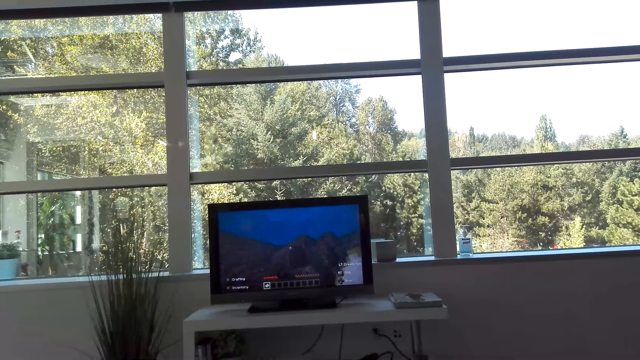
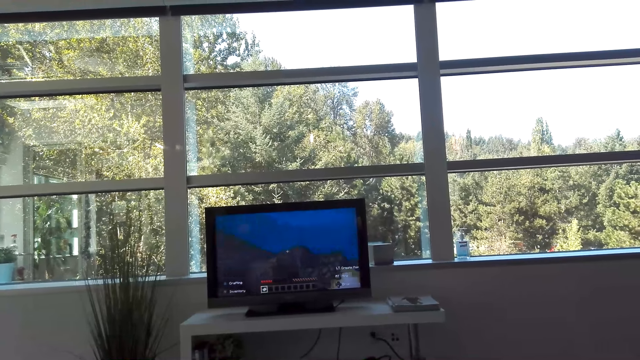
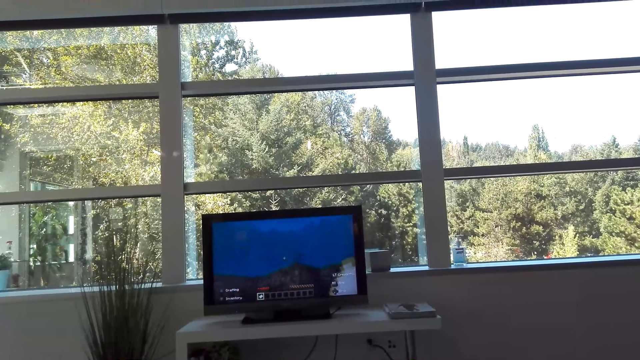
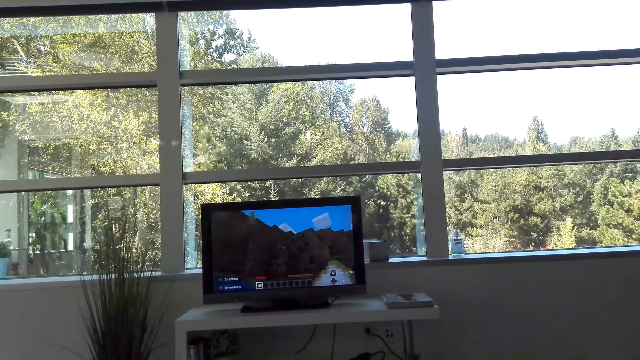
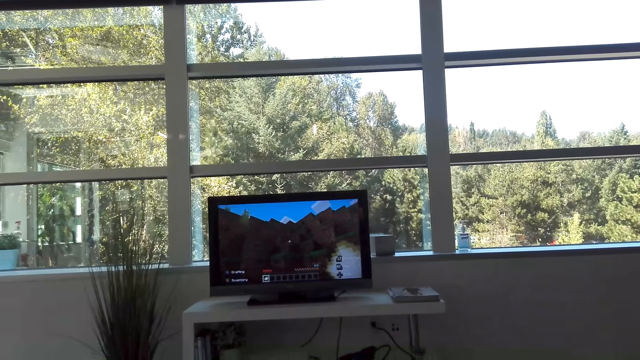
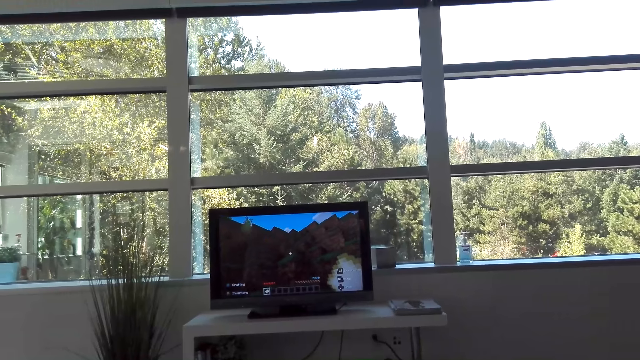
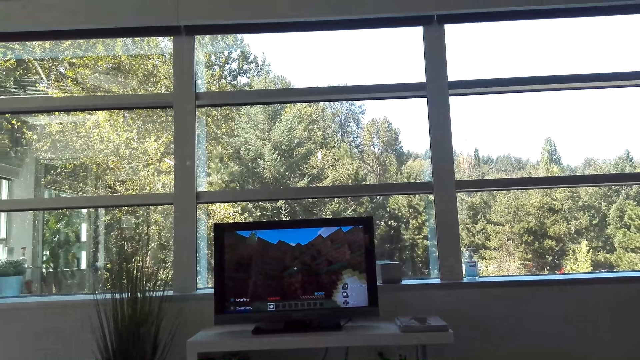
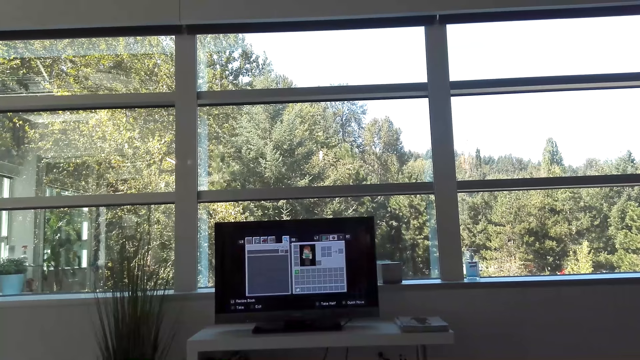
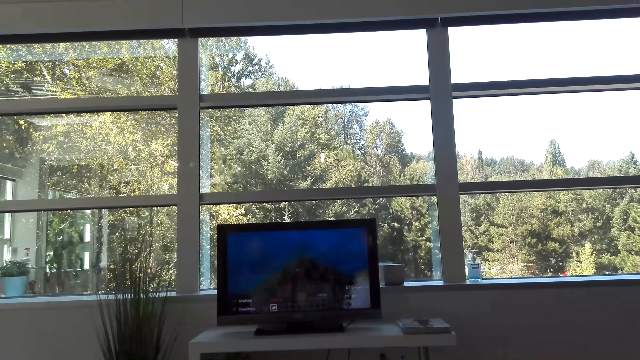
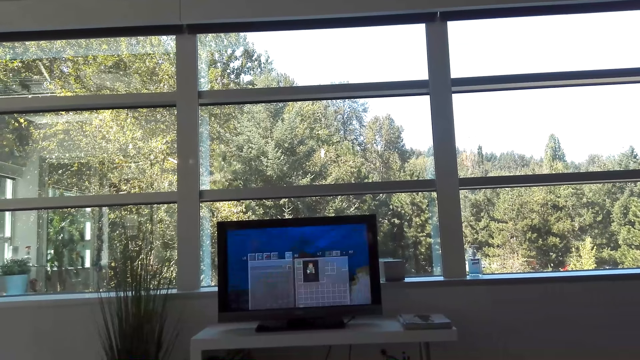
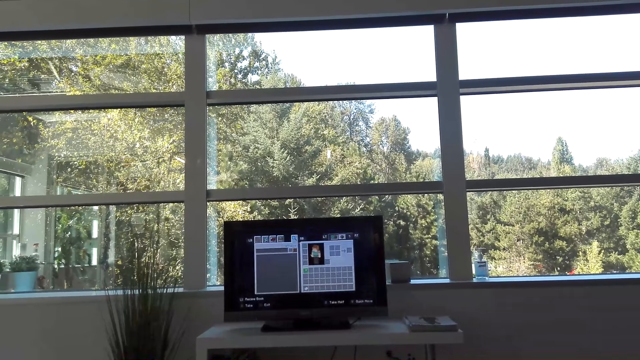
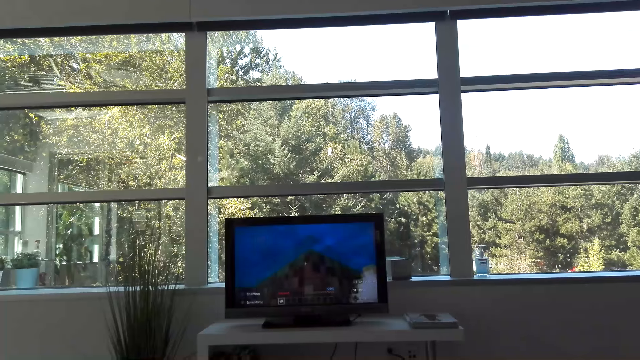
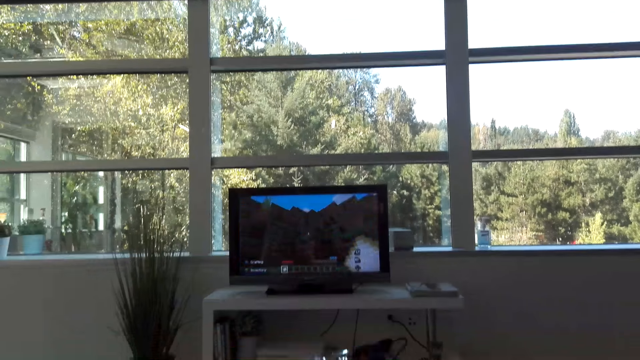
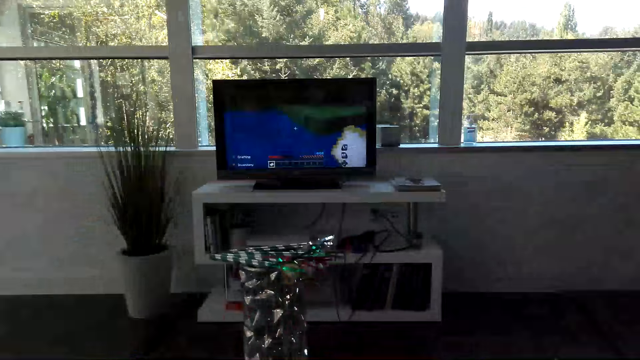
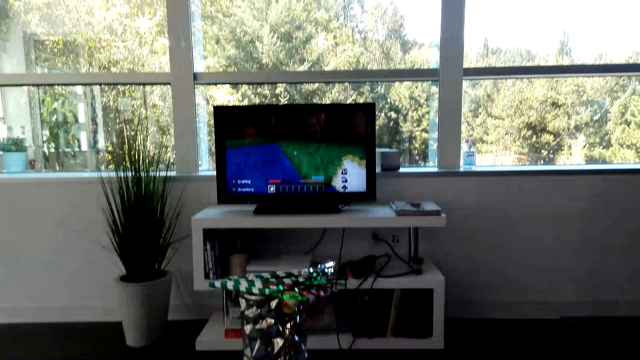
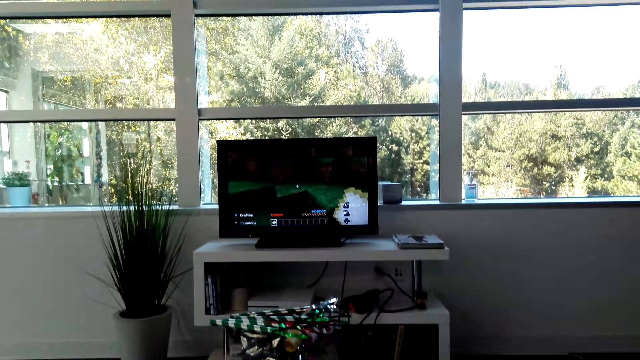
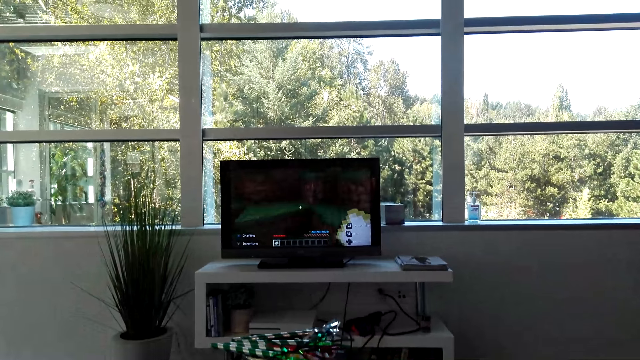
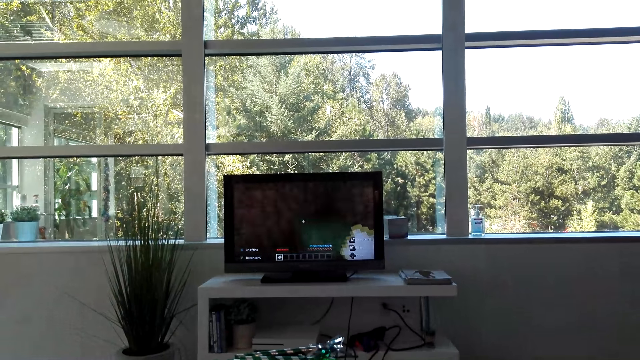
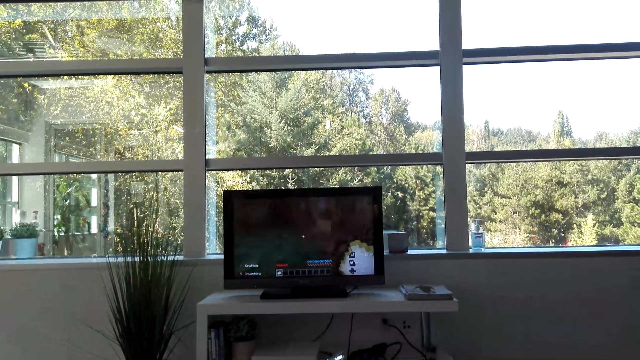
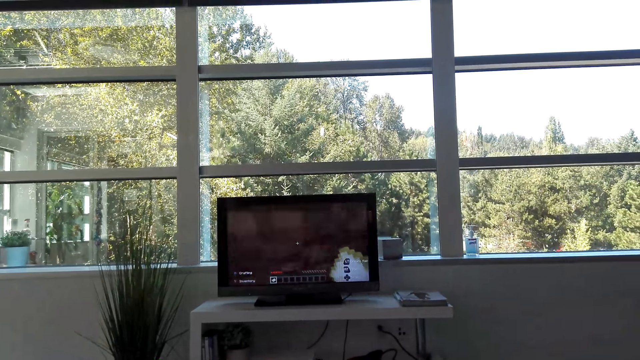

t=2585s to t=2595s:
The camera wearer moves her head.

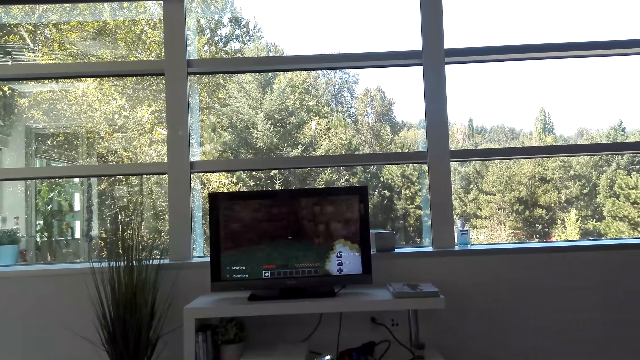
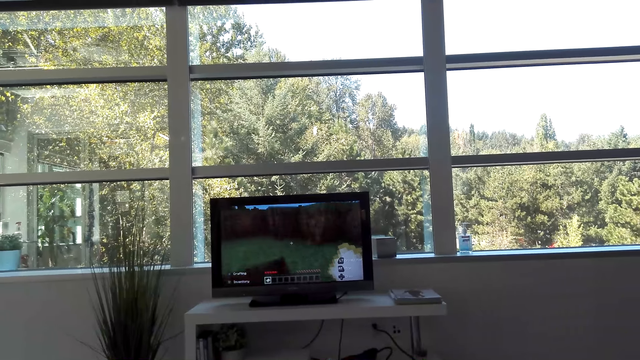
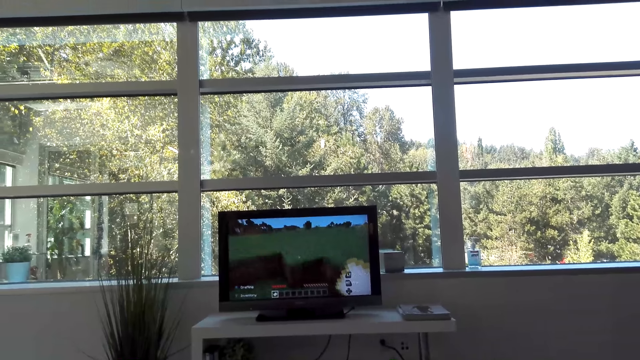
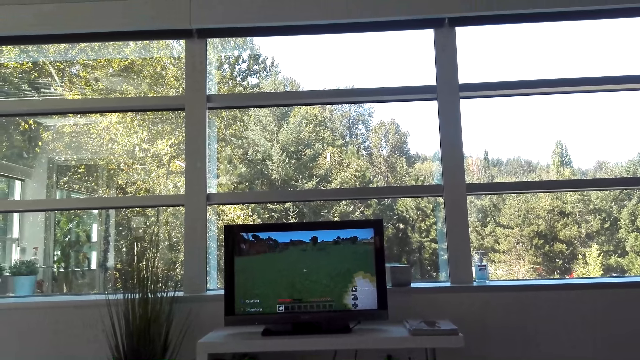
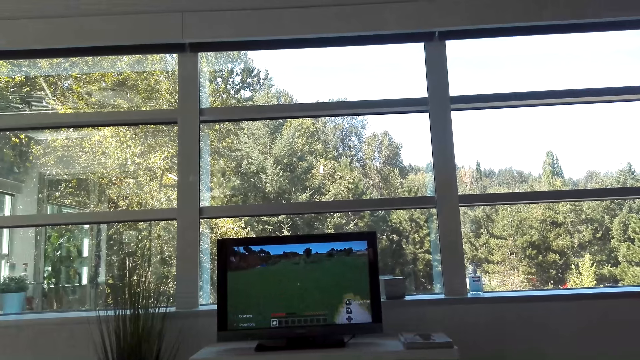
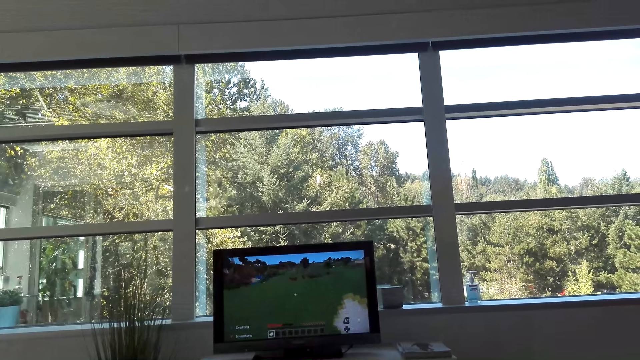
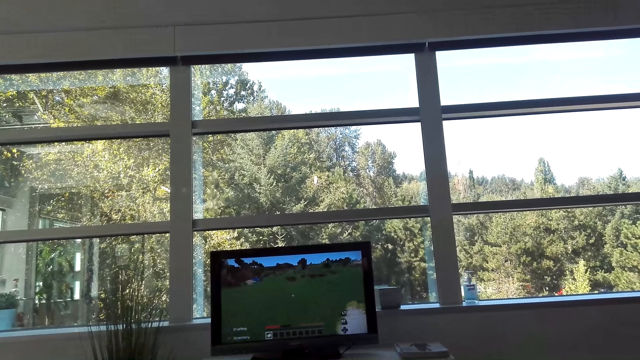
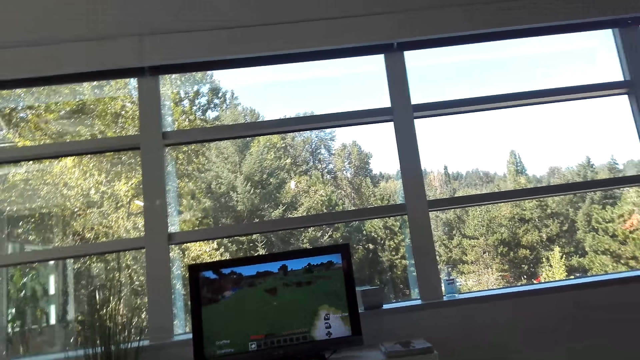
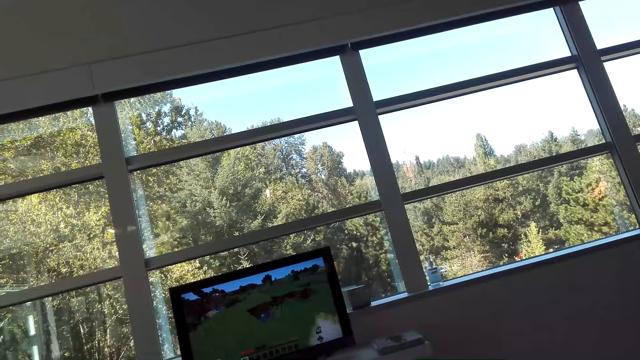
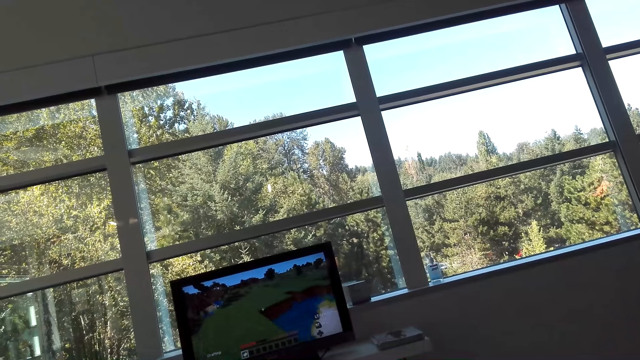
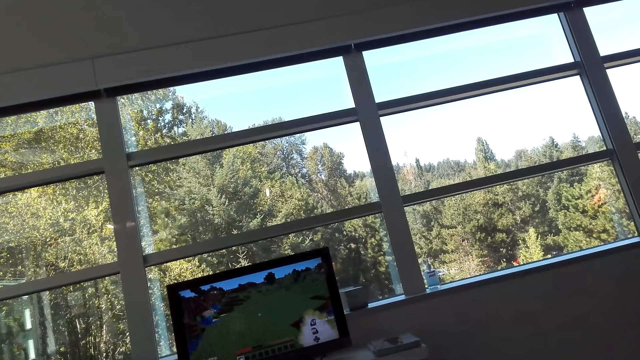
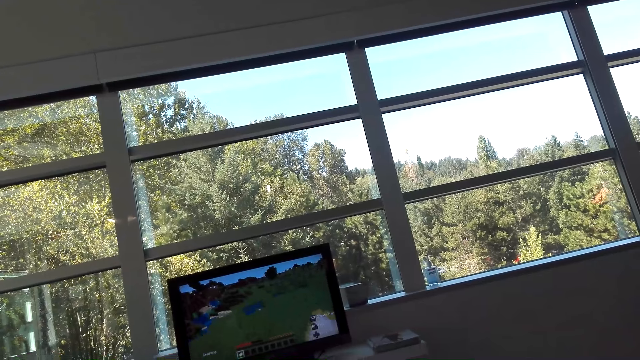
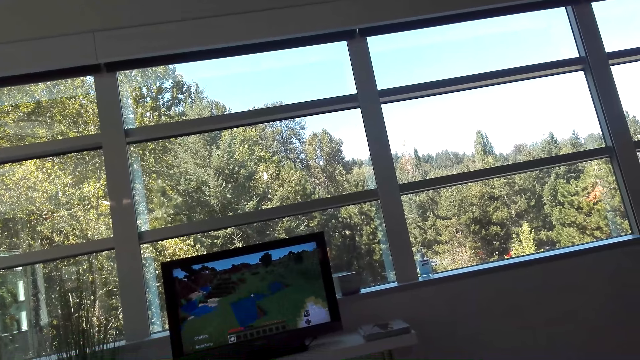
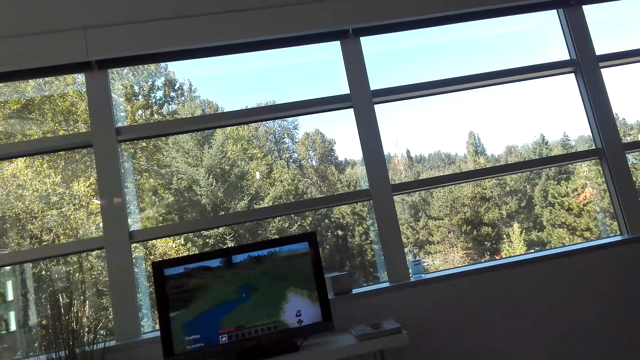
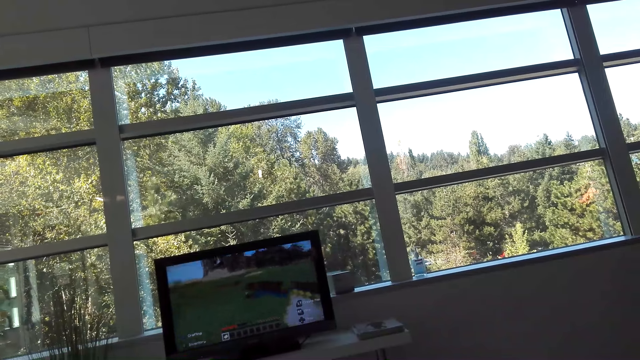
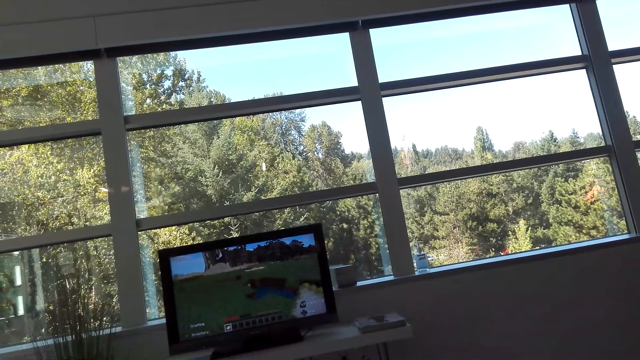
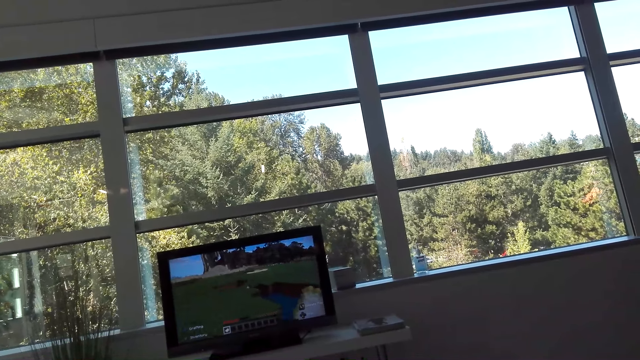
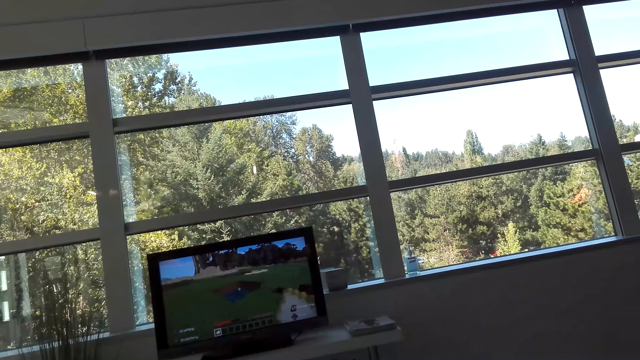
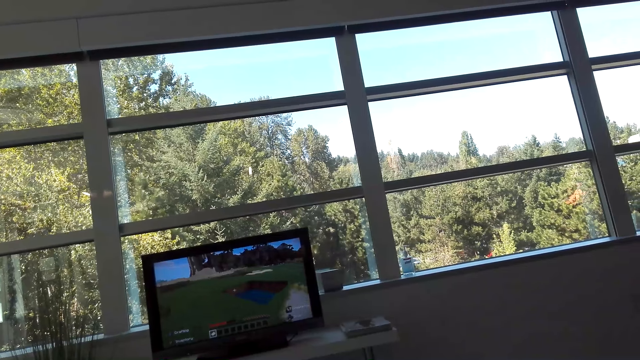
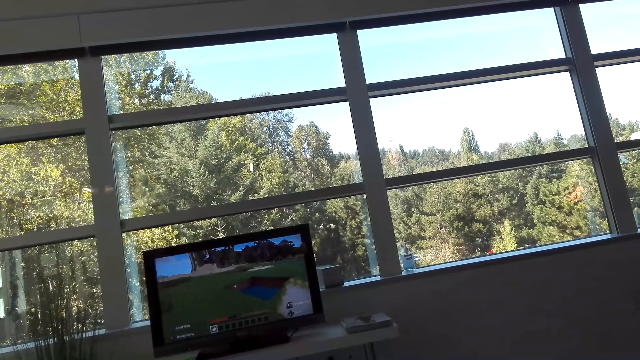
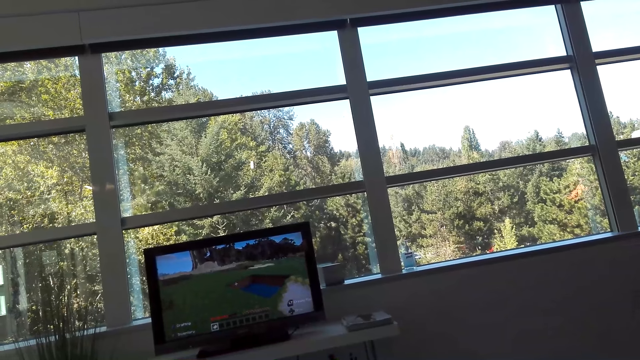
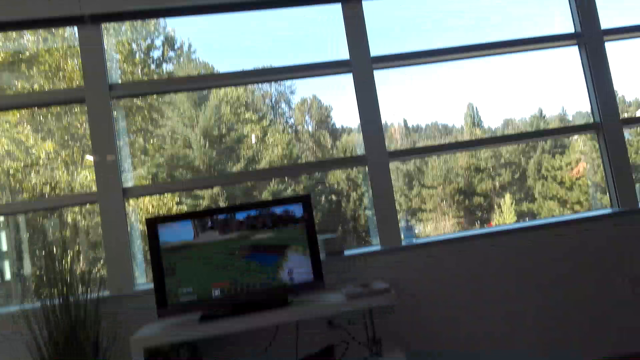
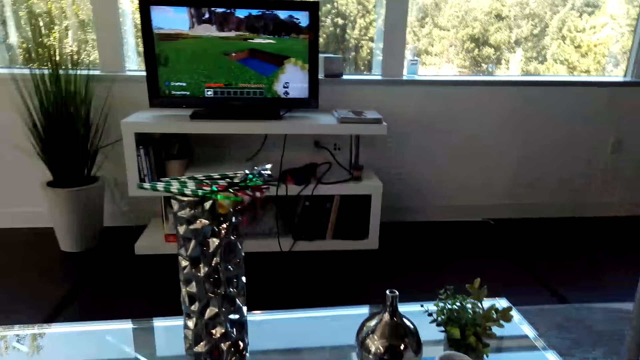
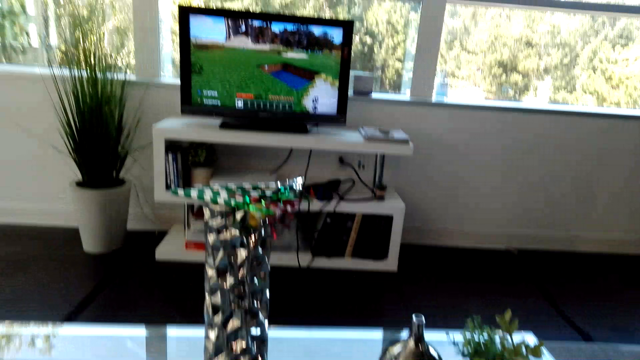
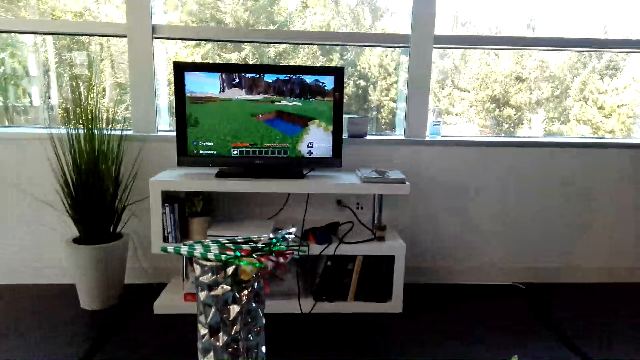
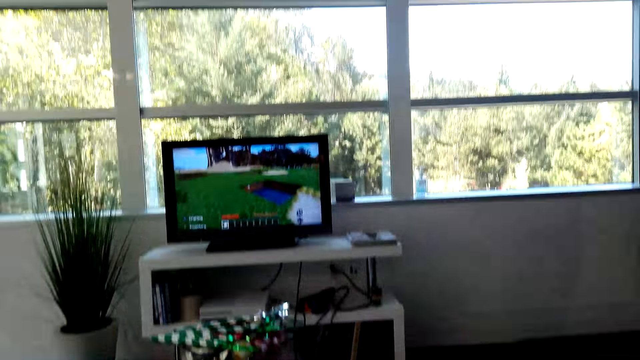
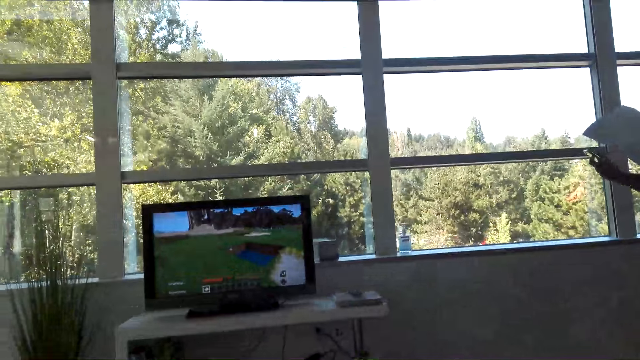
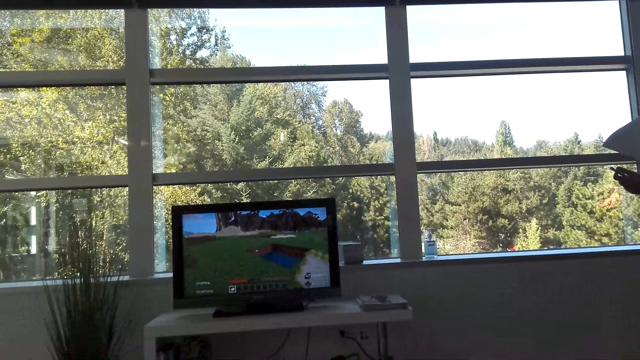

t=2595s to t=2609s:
A person talks to the camera wearer. The camera wearer moves her head. She talks to the person.
